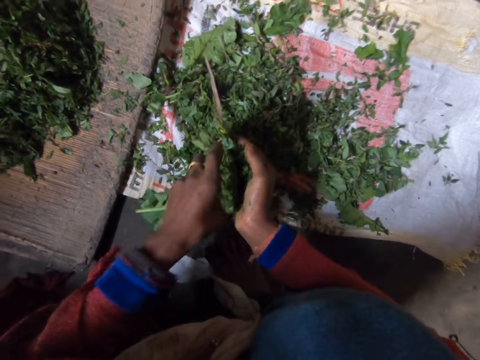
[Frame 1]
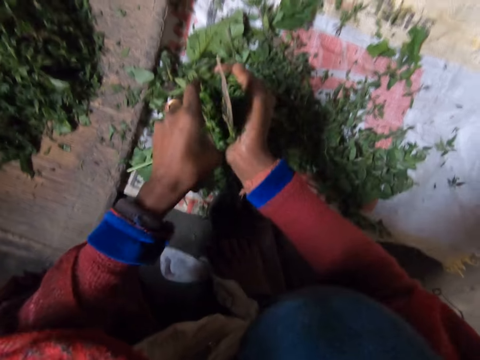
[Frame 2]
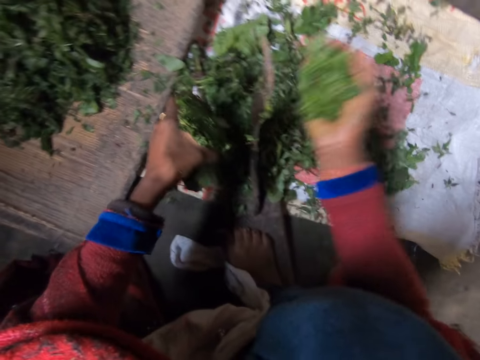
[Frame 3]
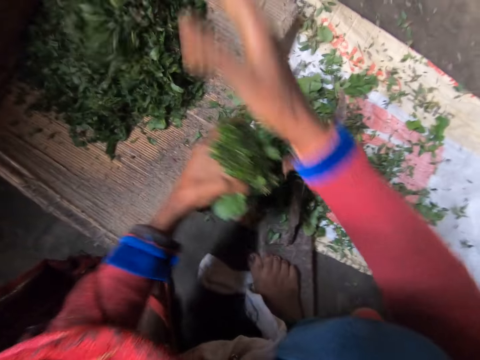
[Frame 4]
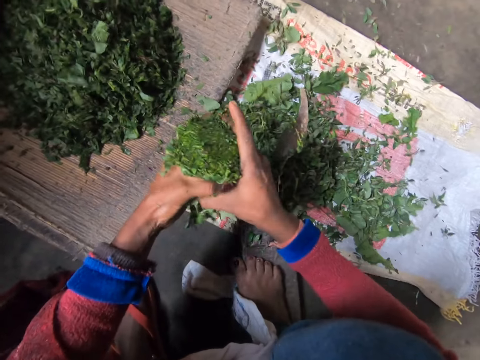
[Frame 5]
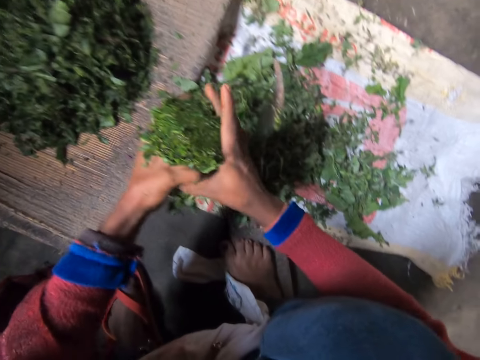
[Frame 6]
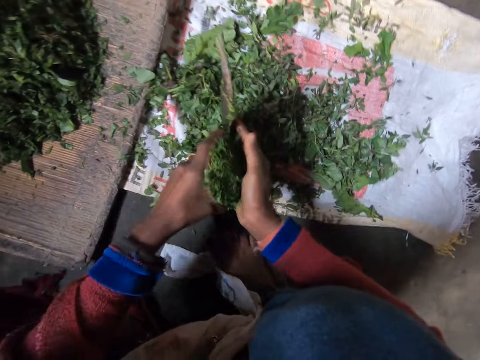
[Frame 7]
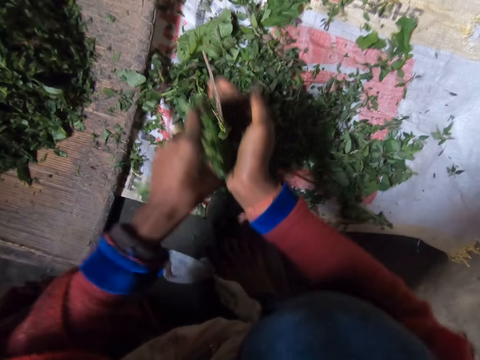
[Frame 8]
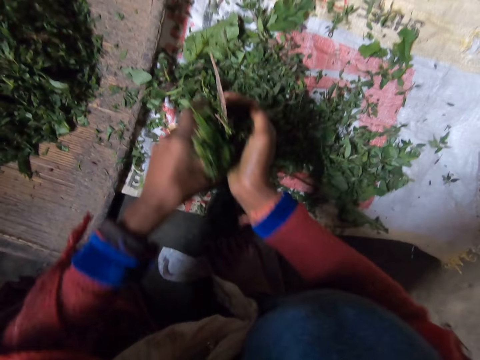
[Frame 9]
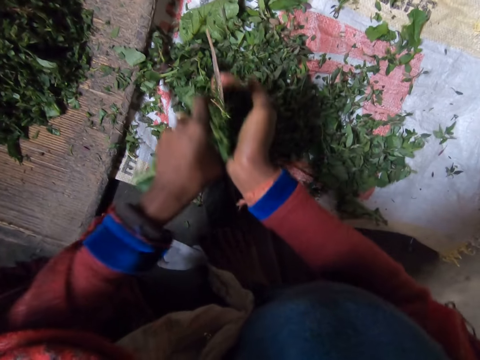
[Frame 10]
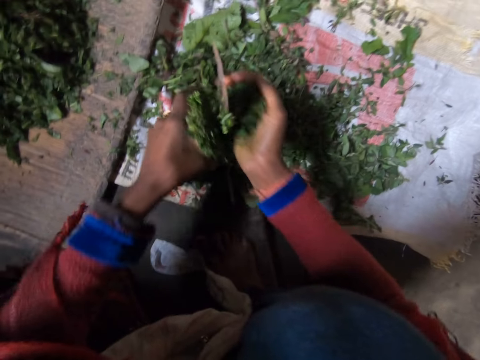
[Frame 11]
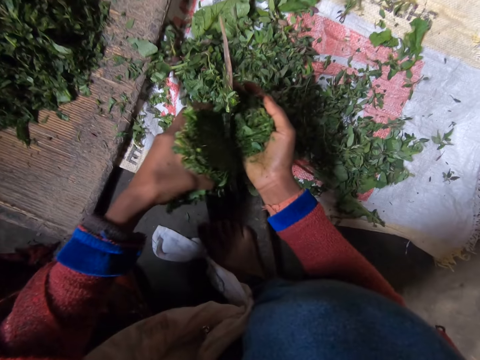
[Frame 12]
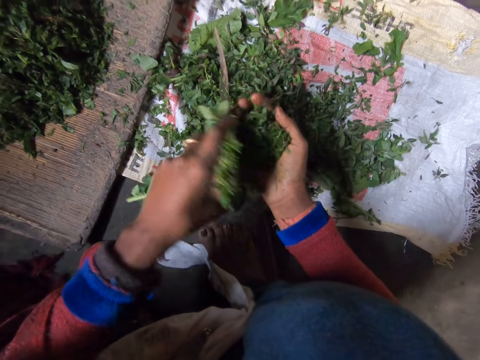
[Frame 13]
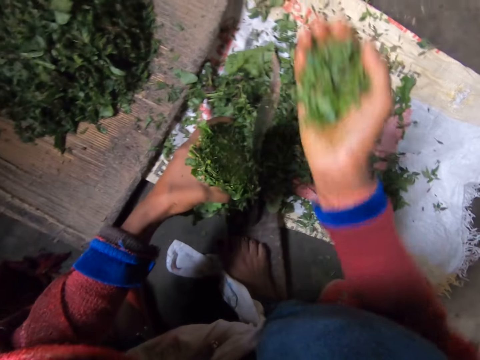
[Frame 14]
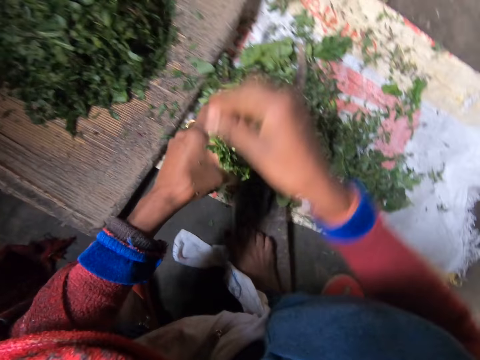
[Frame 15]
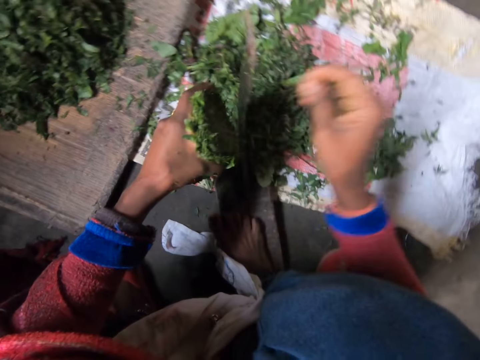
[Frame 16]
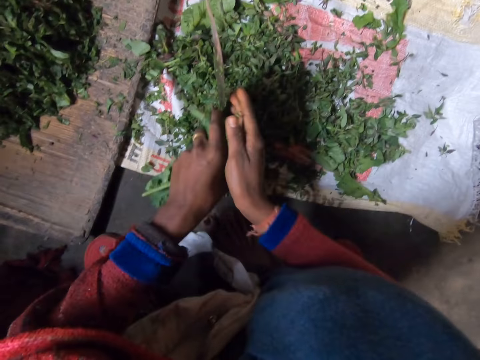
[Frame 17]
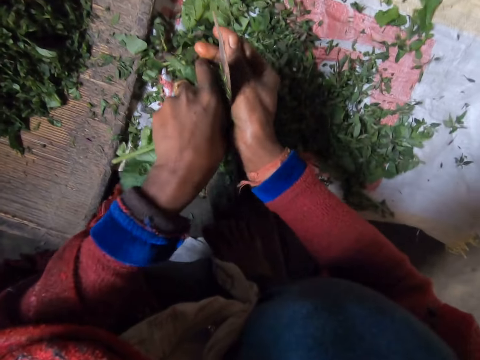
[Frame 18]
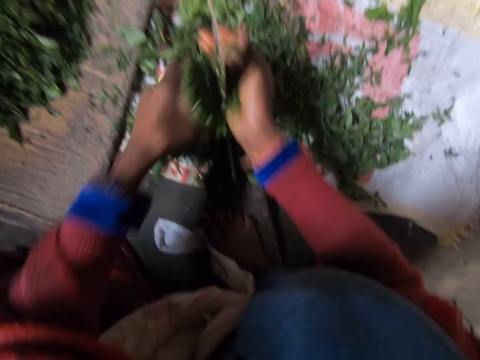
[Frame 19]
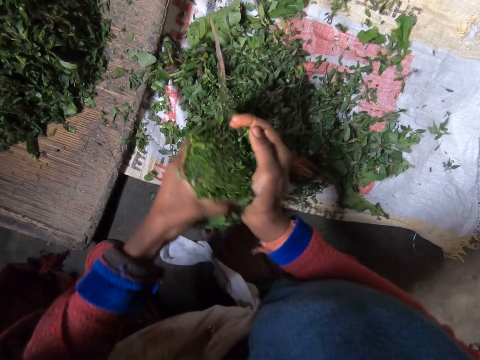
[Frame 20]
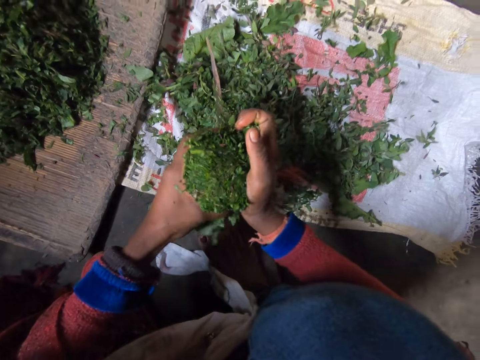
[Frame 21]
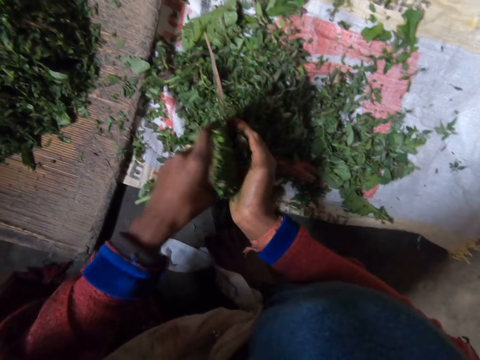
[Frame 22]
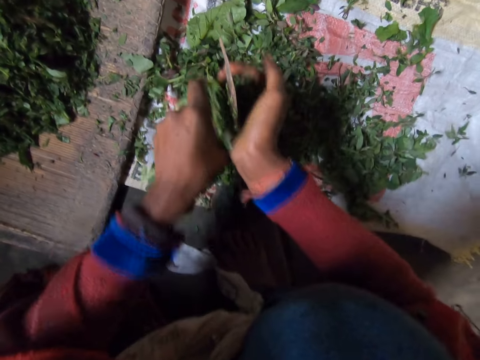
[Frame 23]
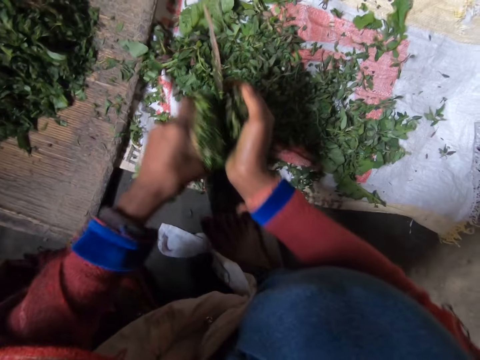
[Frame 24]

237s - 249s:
The camera wearer throws the shredded leaves on the wooden board. They shred the leaves on the blade with a knife, and throw the shredded leaves on the wooden board. They shred the leaves on the blade with a knife.

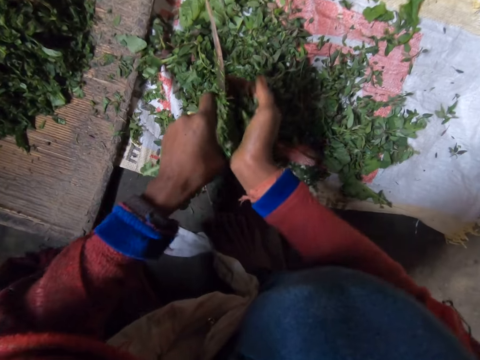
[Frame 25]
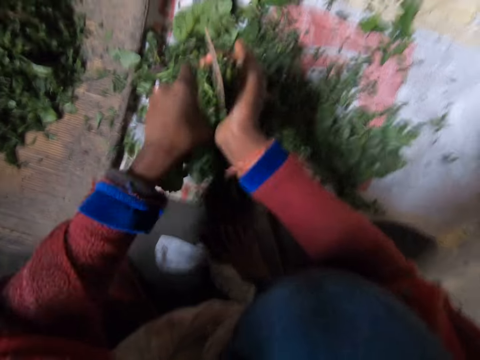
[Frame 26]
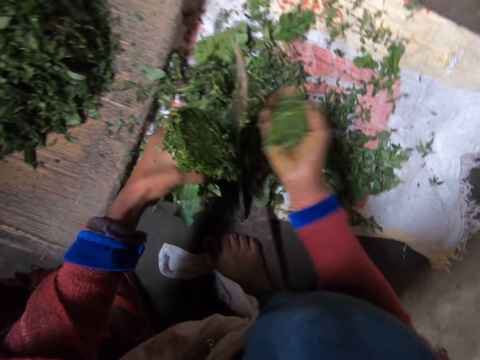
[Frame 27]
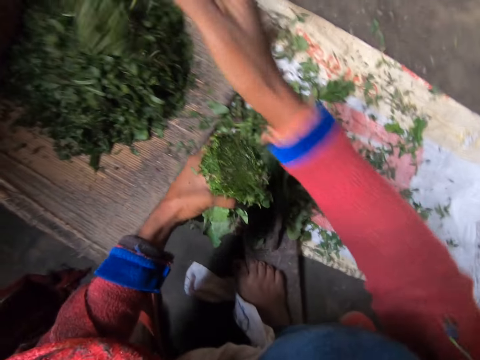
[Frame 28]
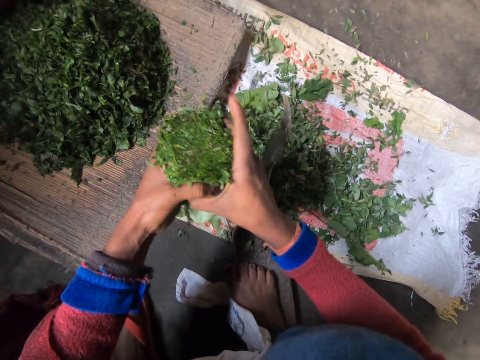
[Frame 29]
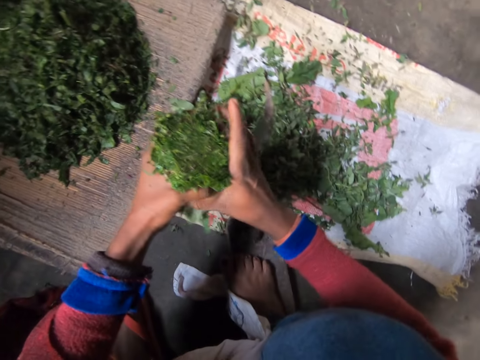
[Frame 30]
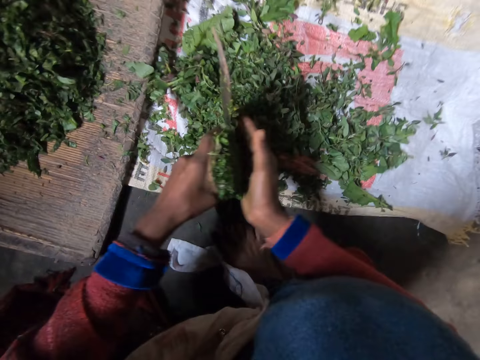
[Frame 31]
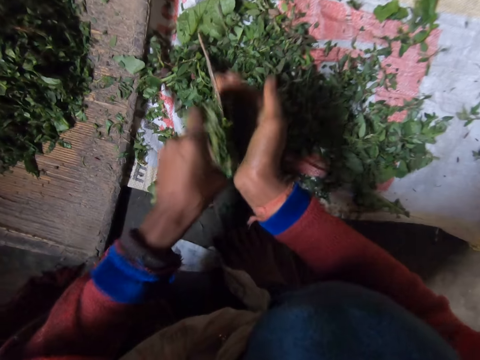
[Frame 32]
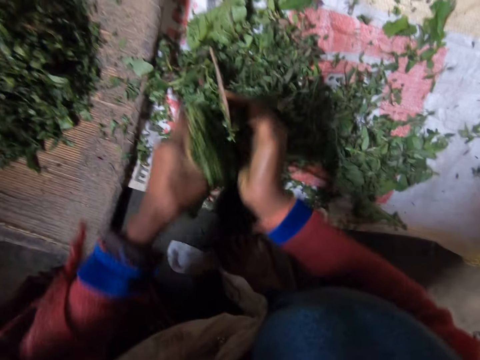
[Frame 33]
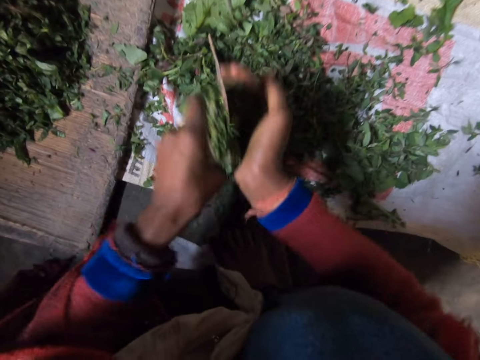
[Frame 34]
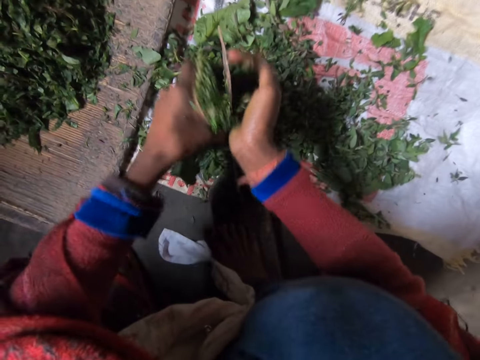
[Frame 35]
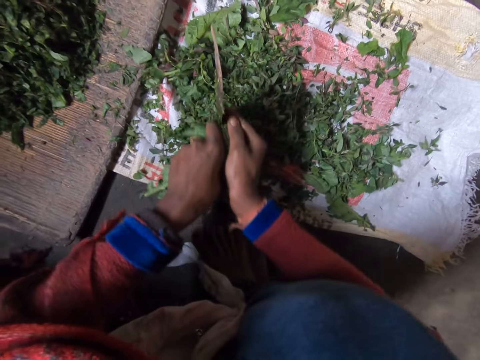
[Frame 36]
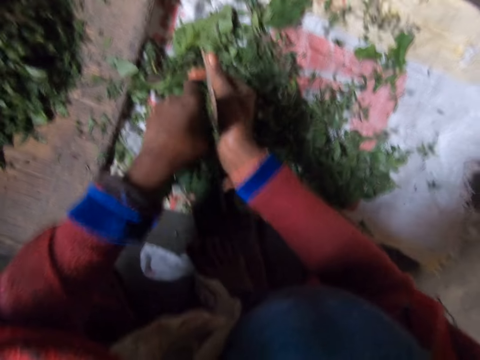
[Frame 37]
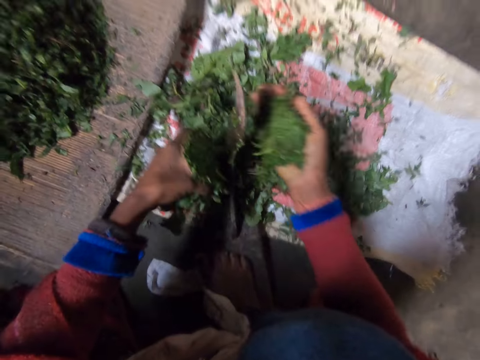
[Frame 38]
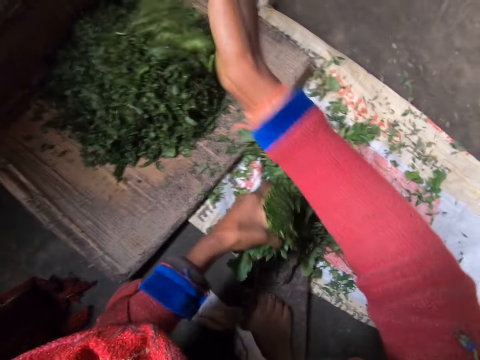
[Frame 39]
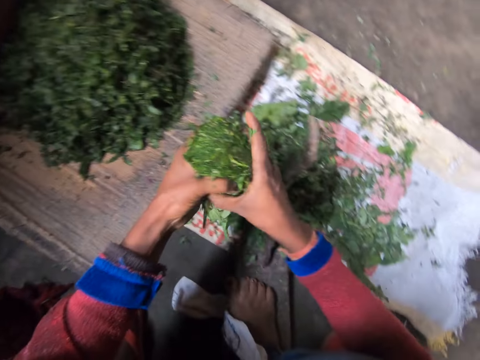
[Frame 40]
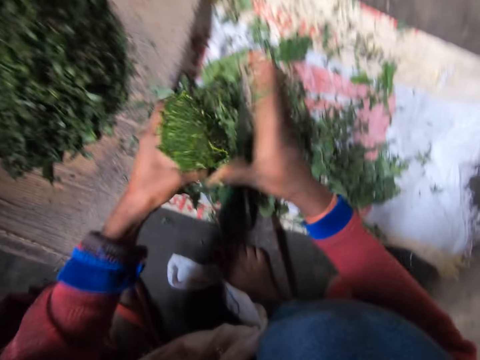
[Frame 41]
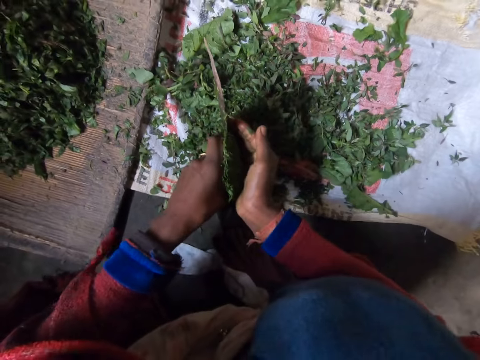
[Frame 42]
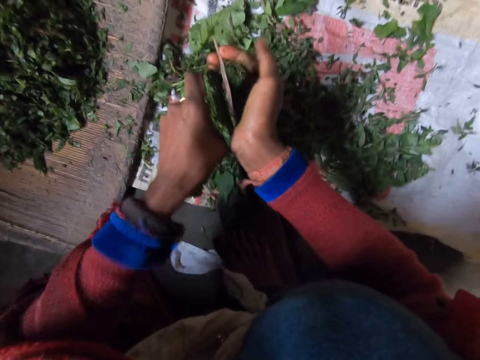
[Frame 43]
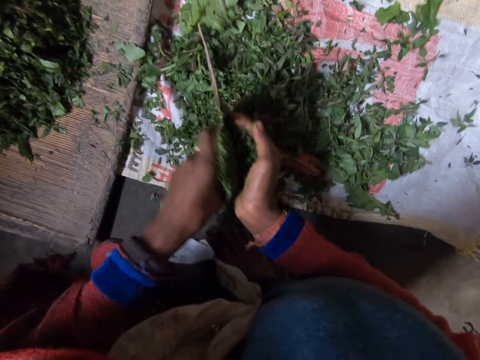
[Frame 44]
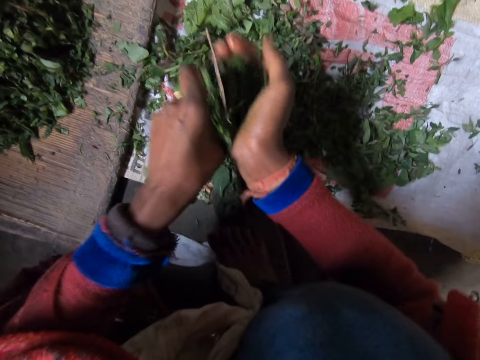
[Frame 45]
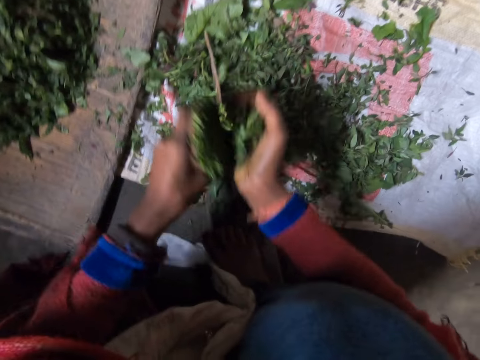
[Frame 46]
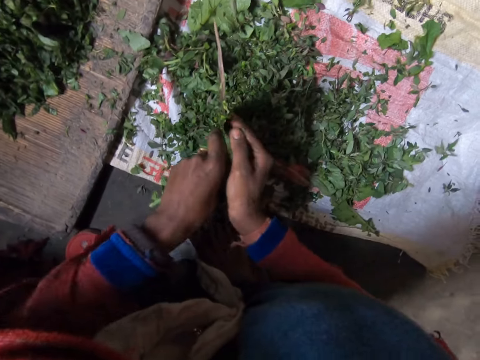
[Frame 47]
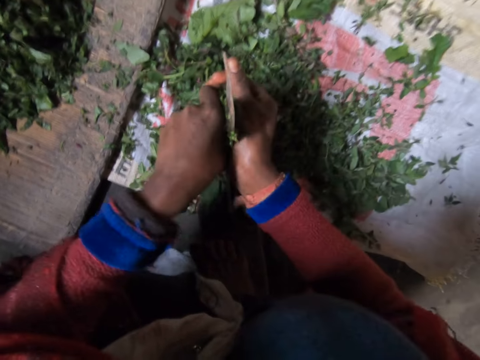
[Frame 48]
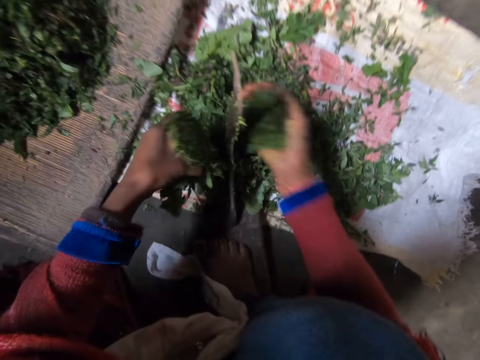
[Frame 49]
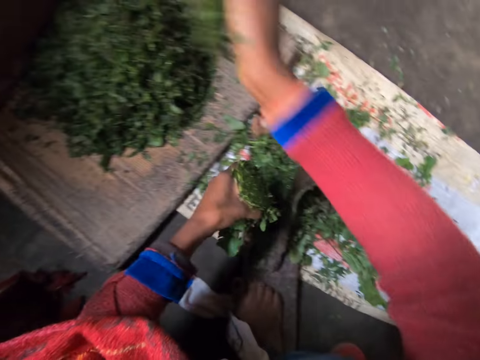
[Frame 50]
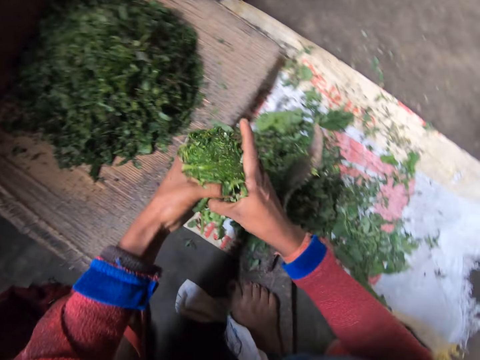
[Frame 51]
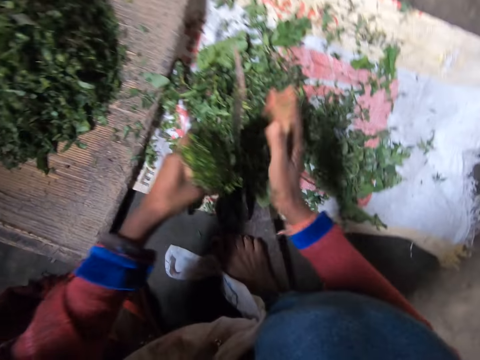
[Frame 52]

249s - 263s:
The camera wearer throws the shredded leaves on the wooden board. They shred the leaves on the blade with a knife, and throw the shredded leaves on the wooden board. They shred the leaves on the blade with a knife, and throw the shredded leaves on the wooden board.
